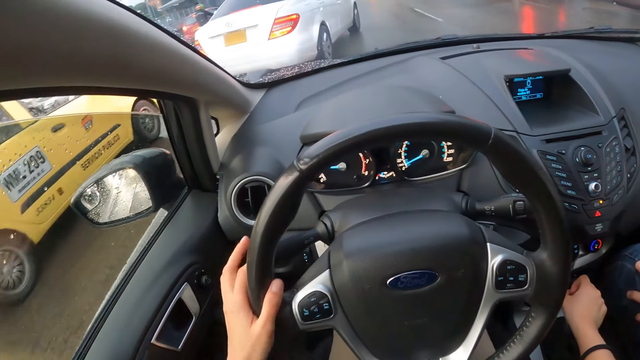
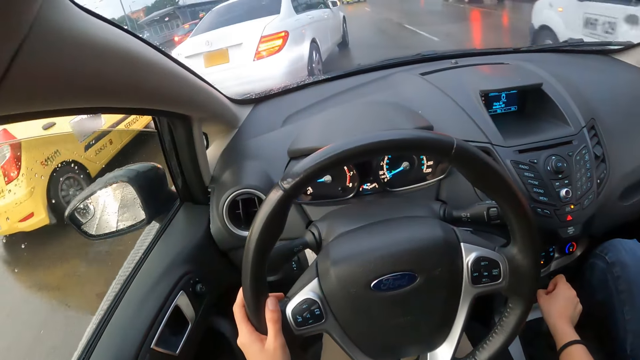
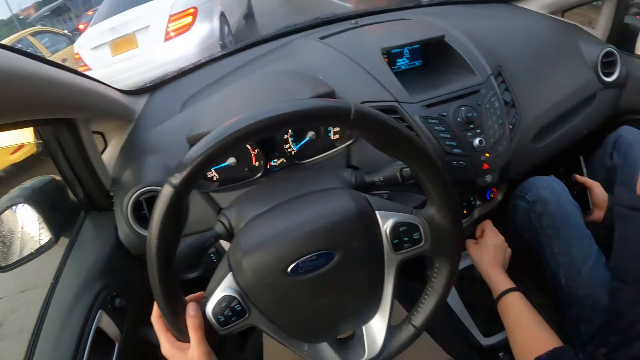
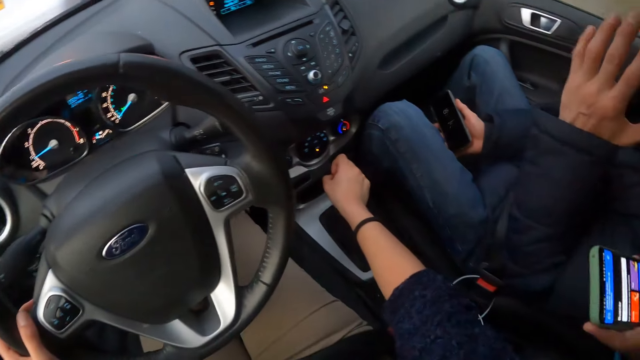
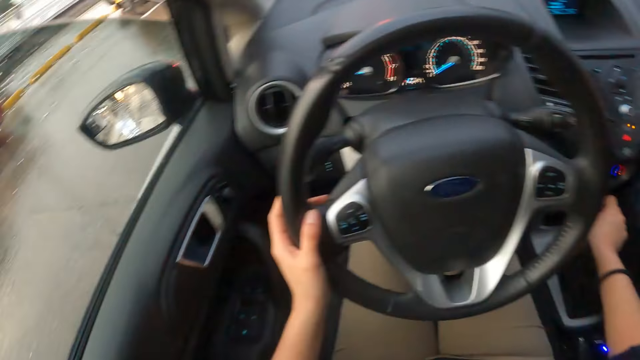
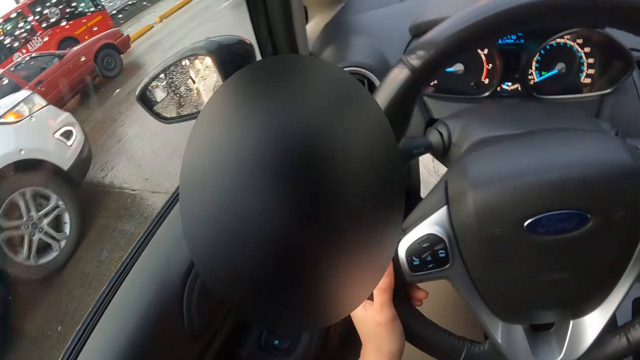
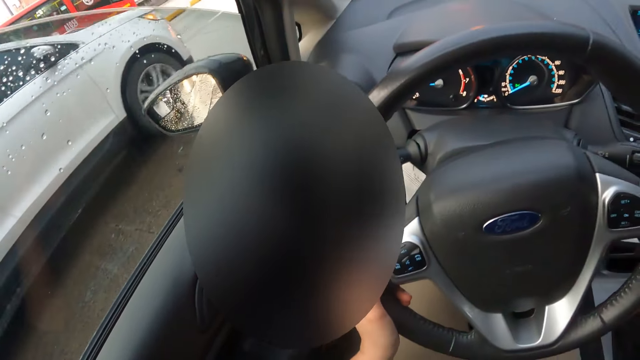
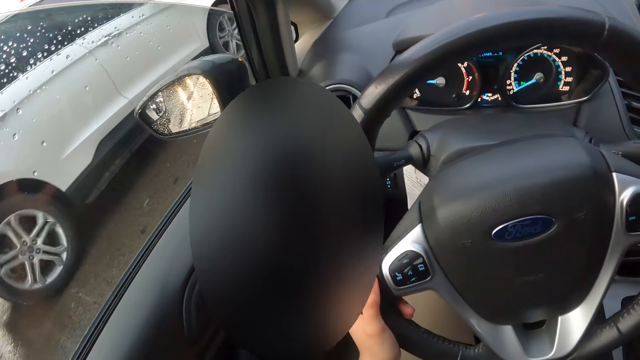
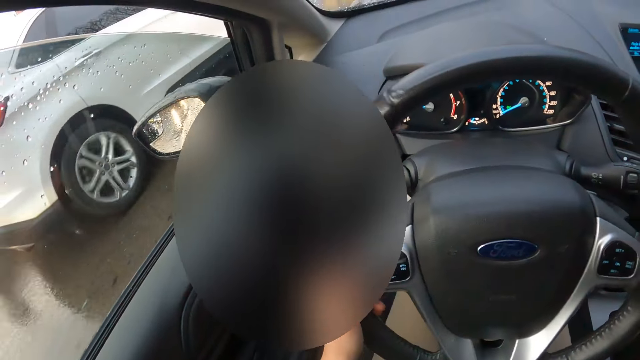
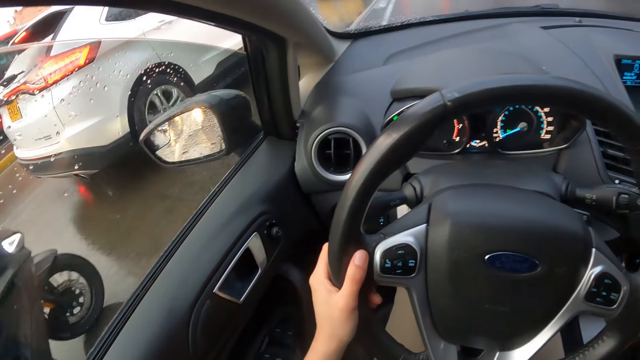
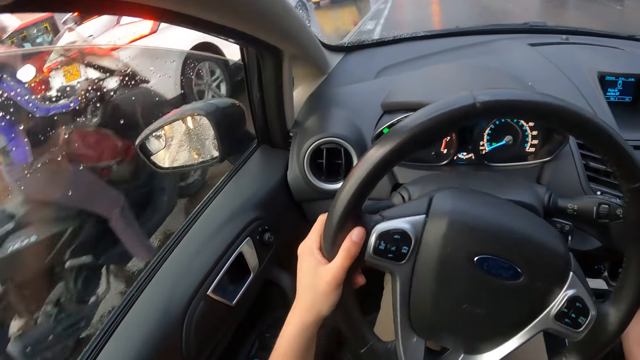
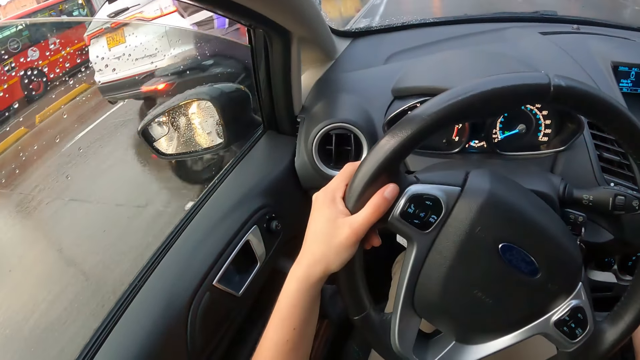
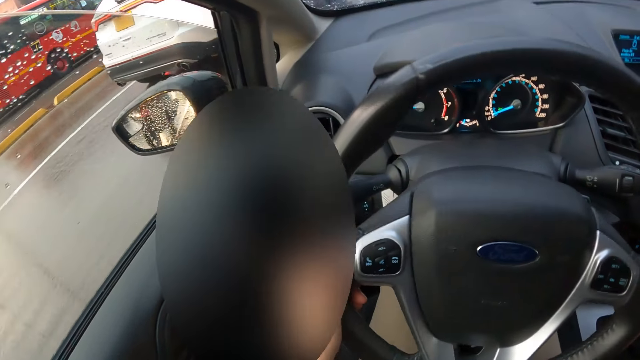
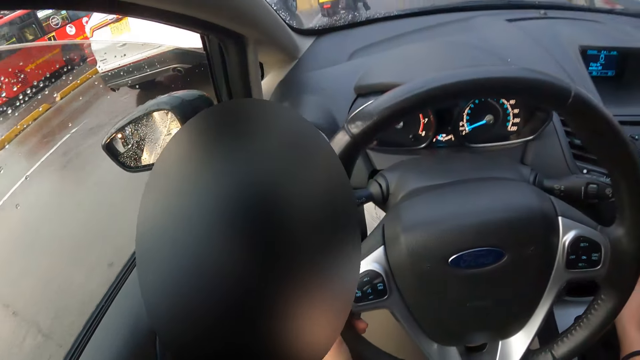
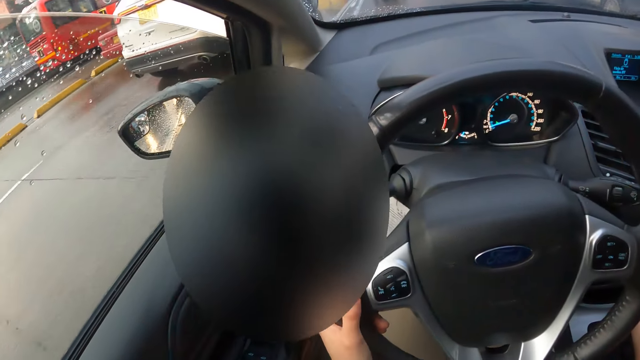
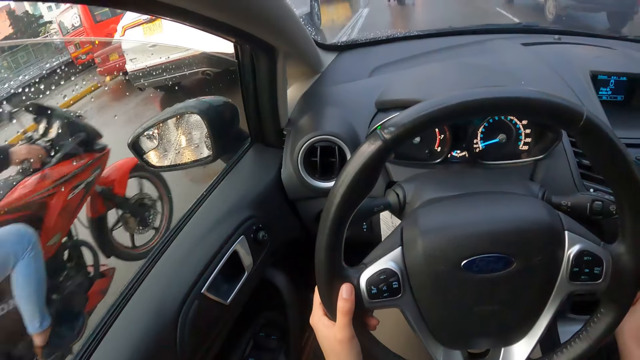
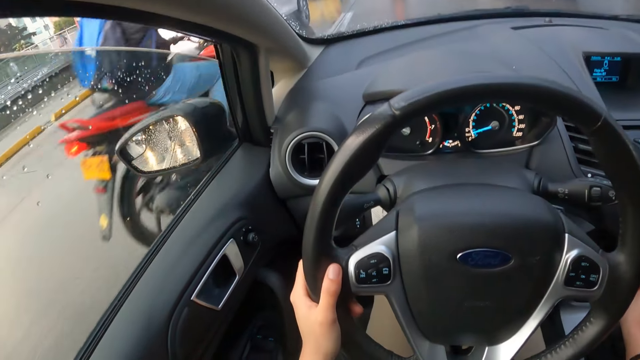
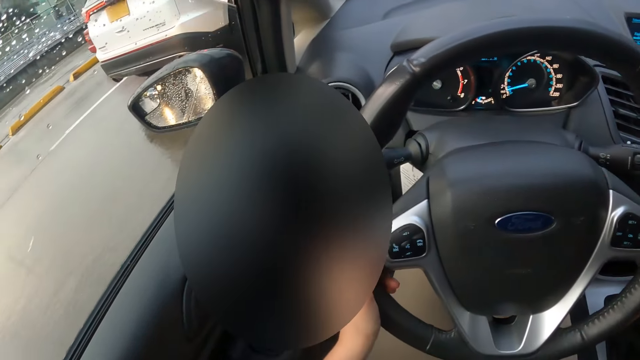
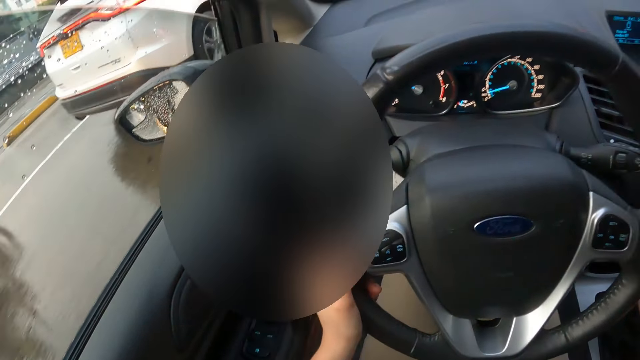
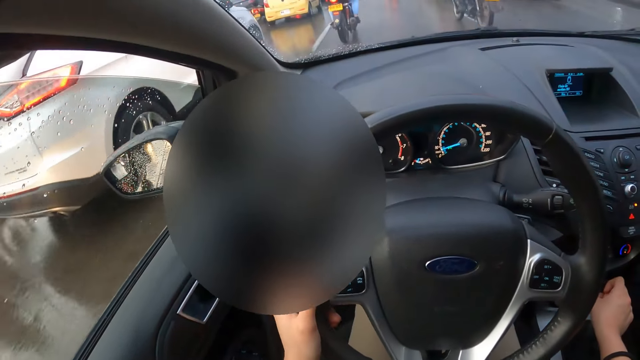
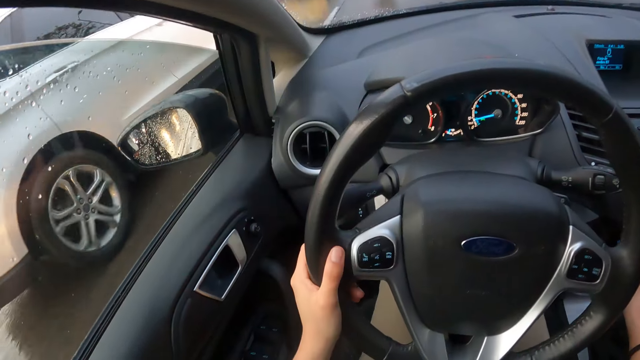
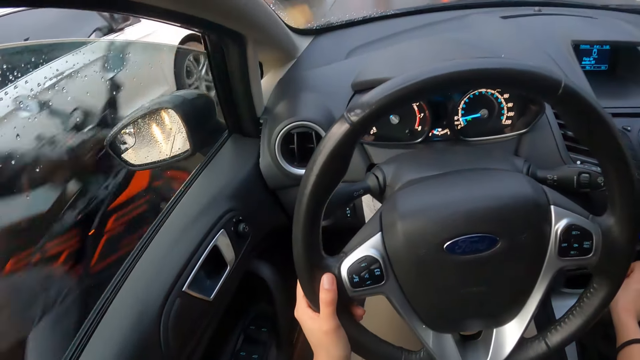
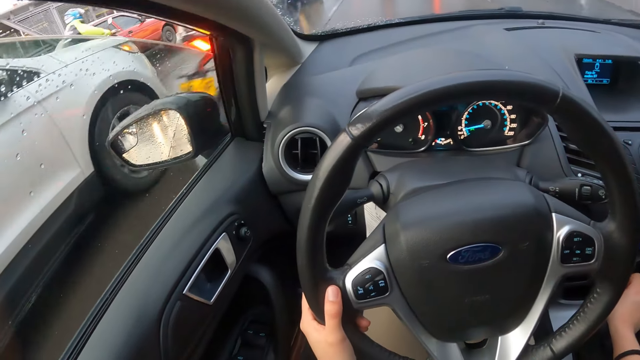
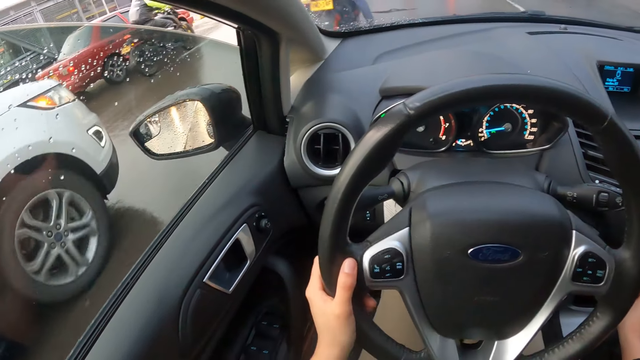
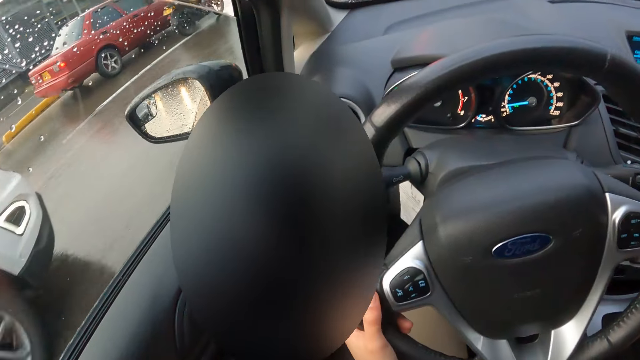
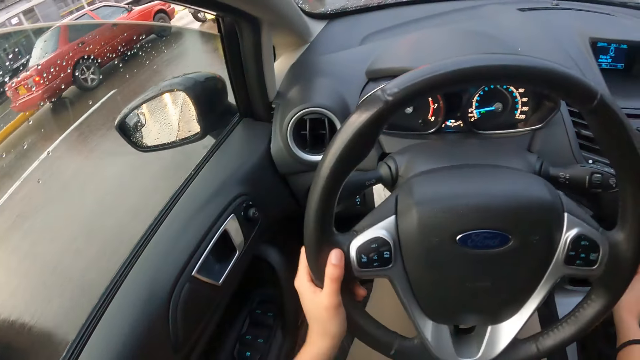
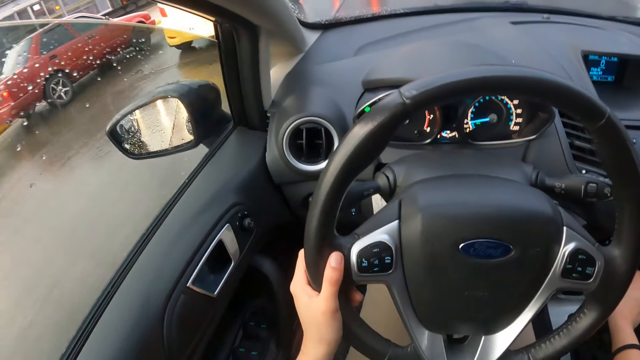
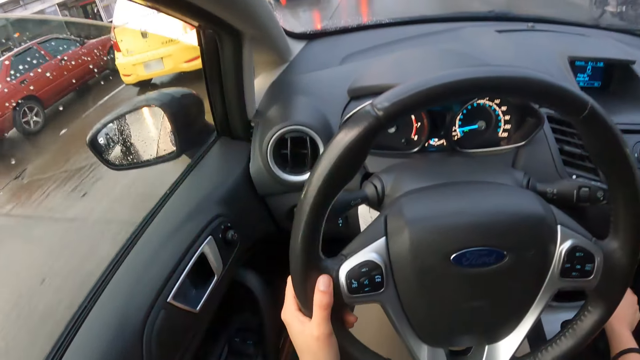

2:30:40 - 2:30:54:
A white car drives past the camera wearer. A motorcycle rides past the camera wearer. This happens repeatedly. The camera wearer drives past the white car.

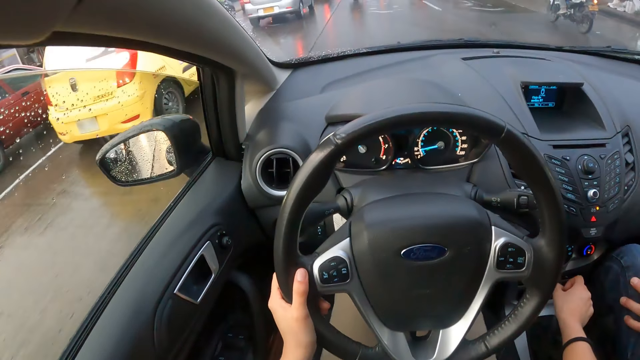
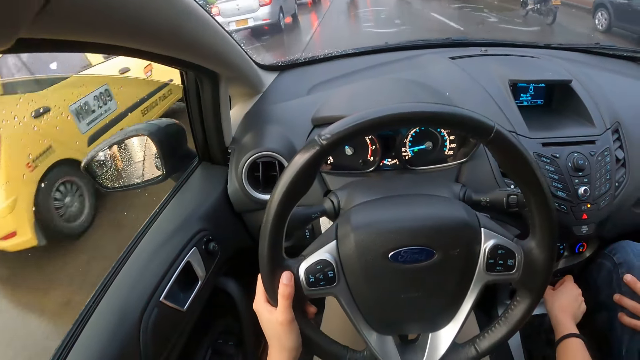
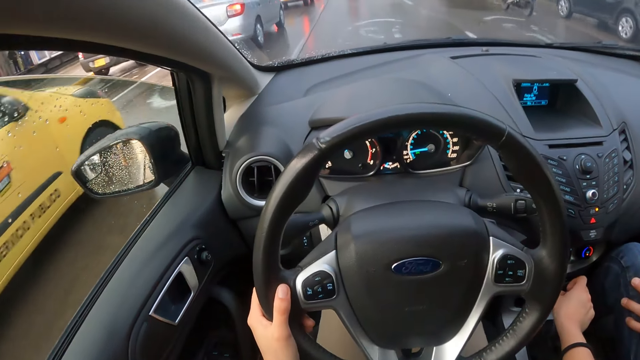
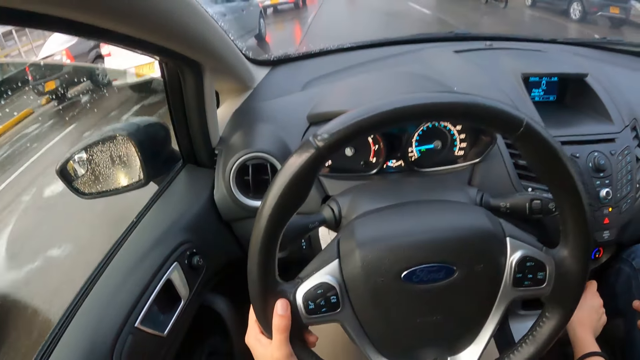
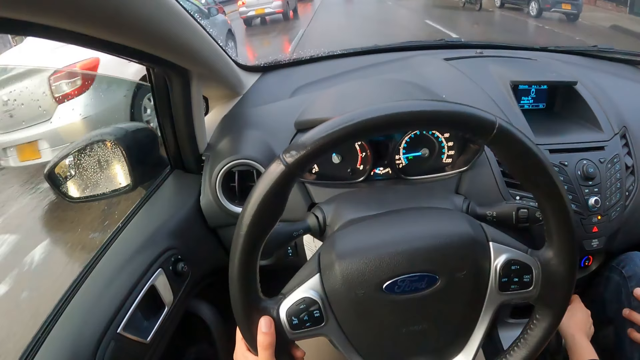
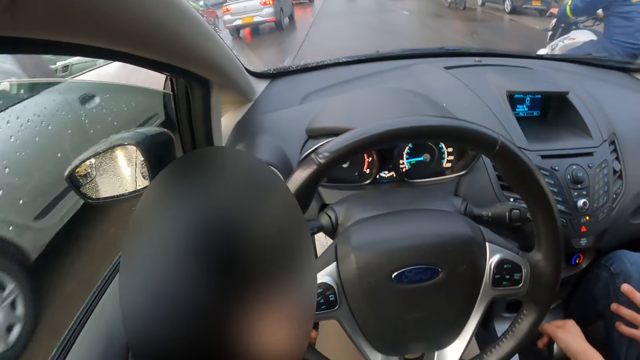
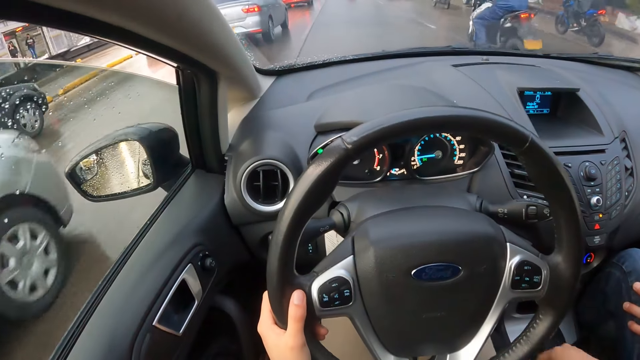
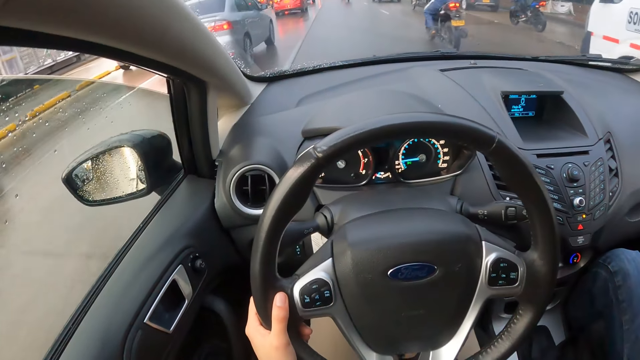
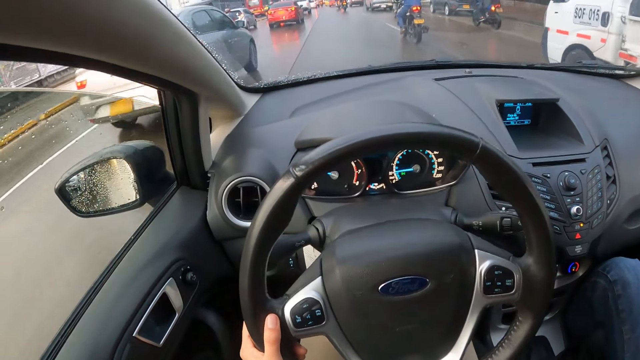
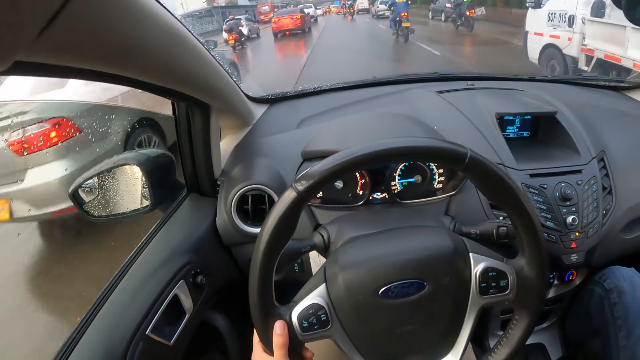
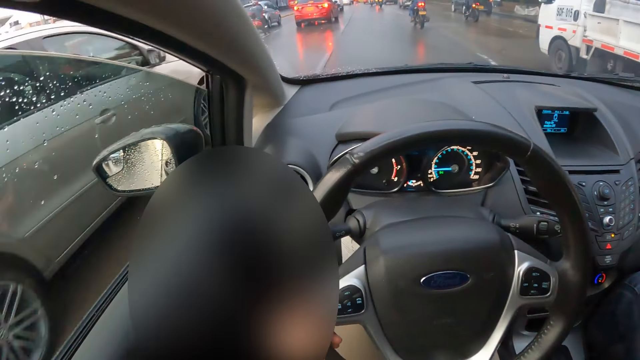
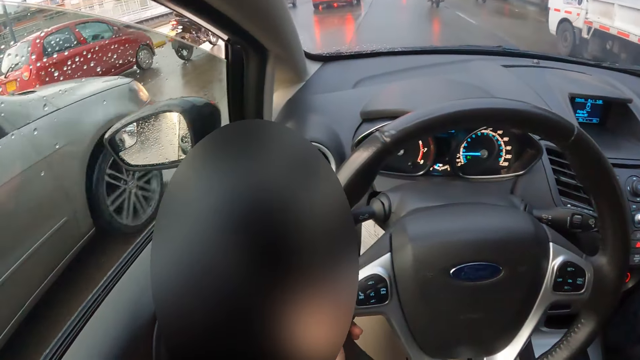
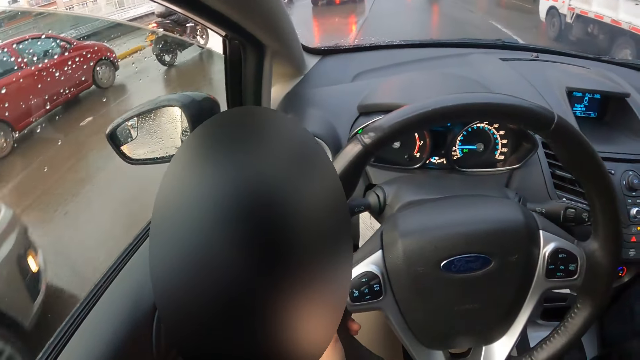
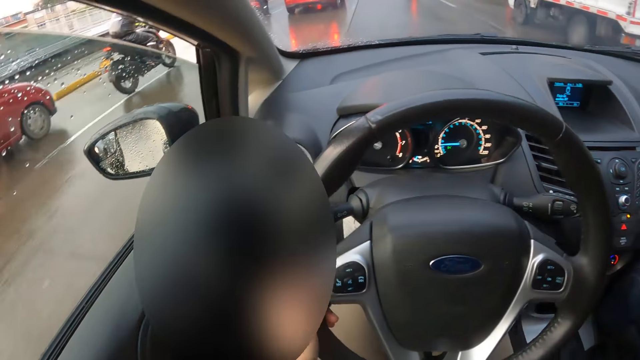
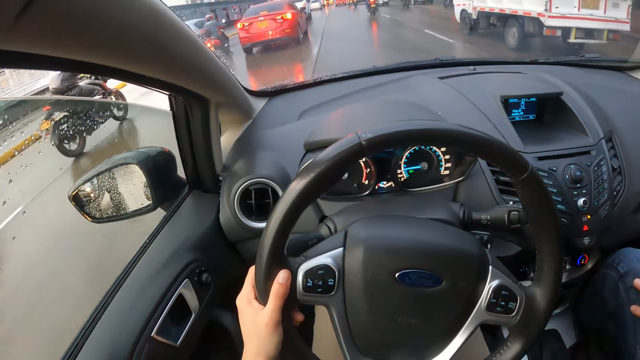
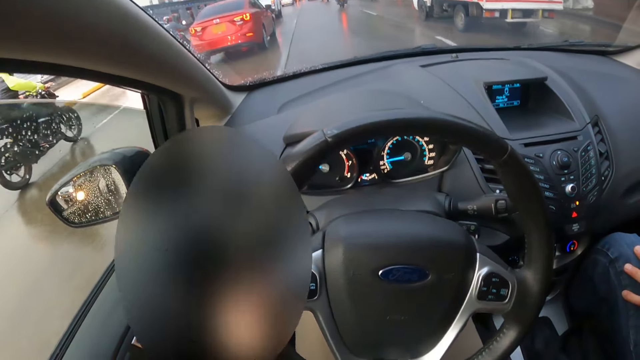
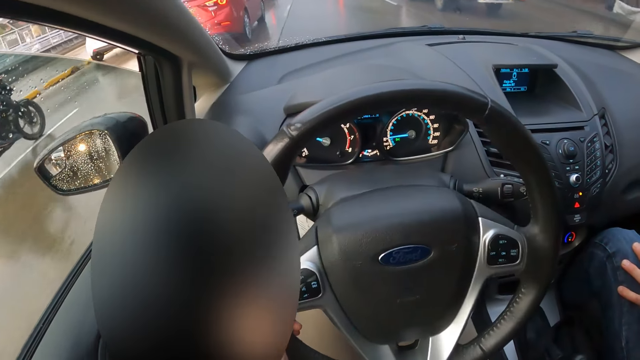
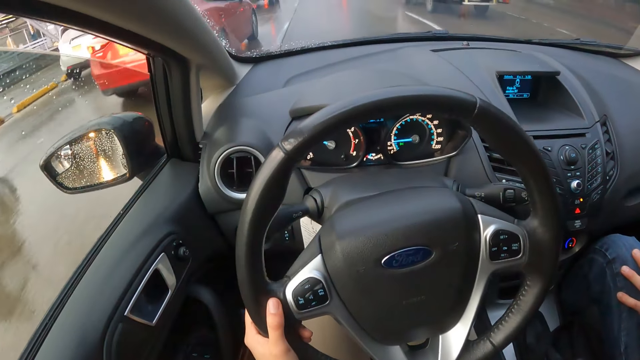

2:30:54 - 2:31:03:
The camera wearer drives past the yellow car. They drive past an ash car. A motorcycle rides past the camera wearer. The camera wearer drives past the ash car. A white pickup drives past the camera wearer. The camera wearer drives past the ash car.
